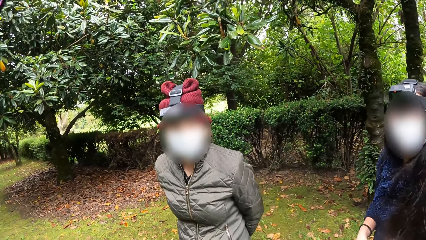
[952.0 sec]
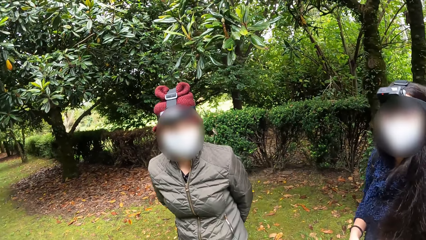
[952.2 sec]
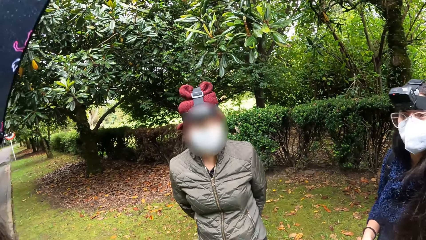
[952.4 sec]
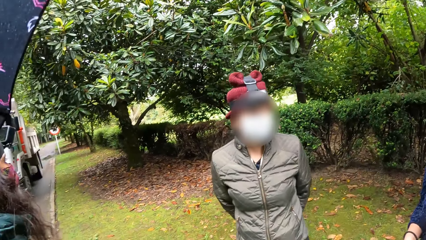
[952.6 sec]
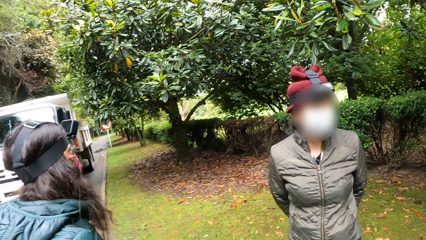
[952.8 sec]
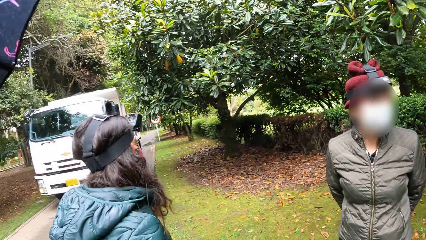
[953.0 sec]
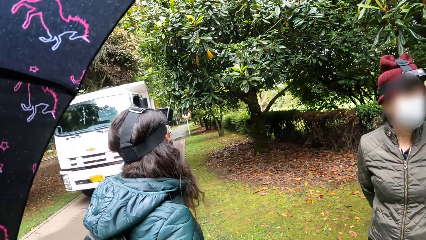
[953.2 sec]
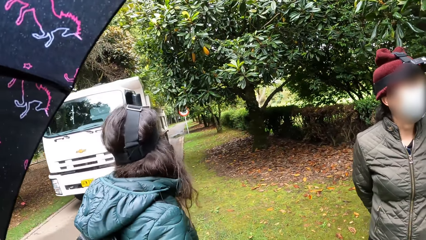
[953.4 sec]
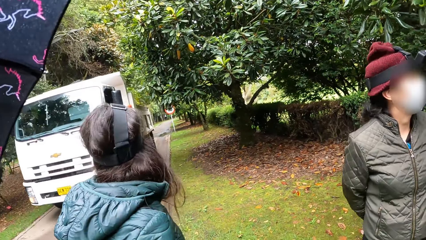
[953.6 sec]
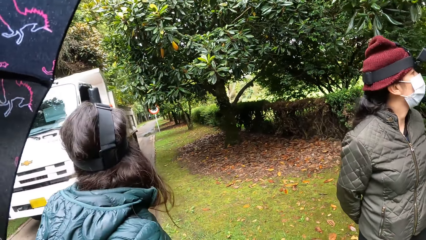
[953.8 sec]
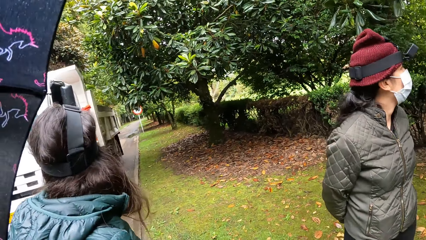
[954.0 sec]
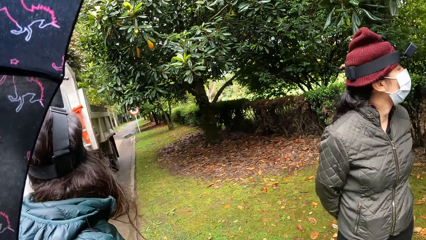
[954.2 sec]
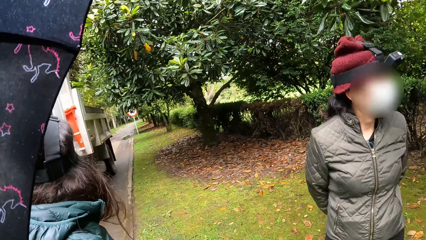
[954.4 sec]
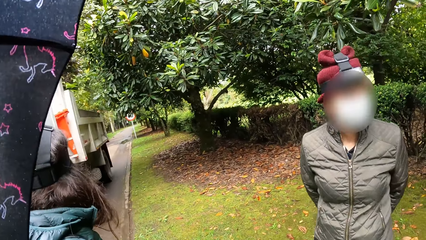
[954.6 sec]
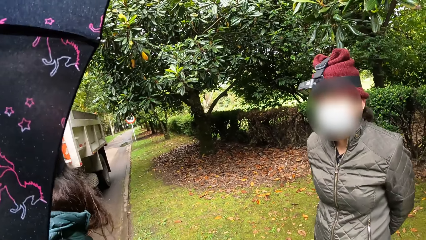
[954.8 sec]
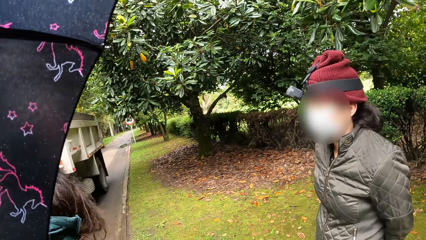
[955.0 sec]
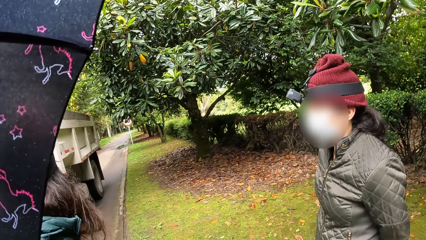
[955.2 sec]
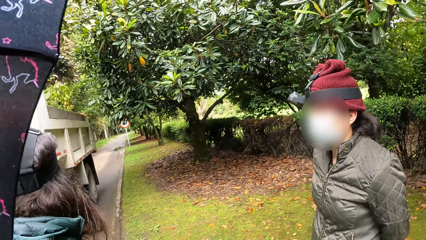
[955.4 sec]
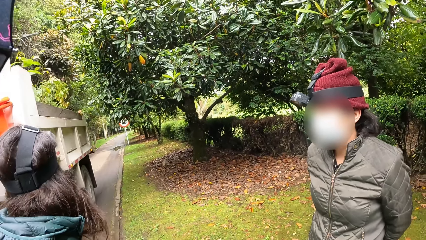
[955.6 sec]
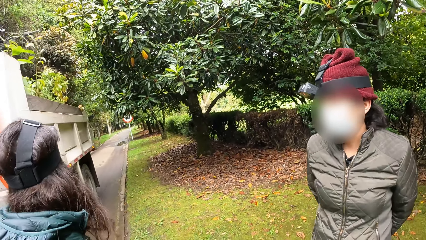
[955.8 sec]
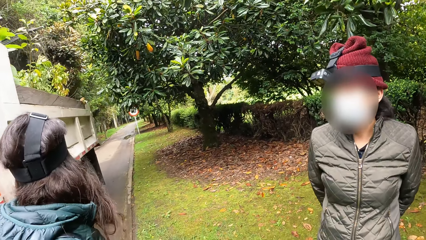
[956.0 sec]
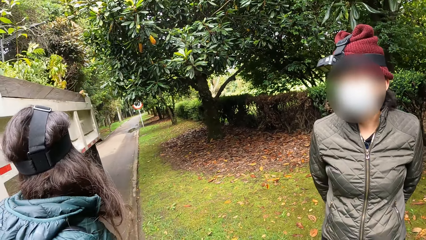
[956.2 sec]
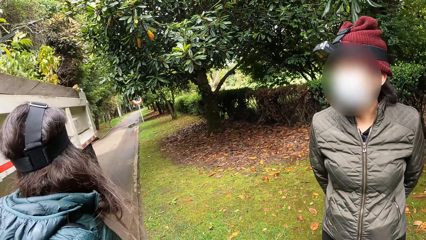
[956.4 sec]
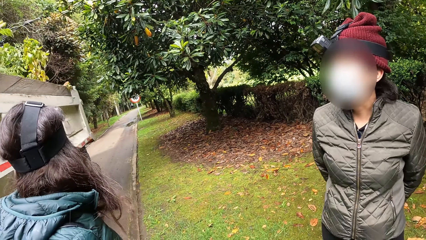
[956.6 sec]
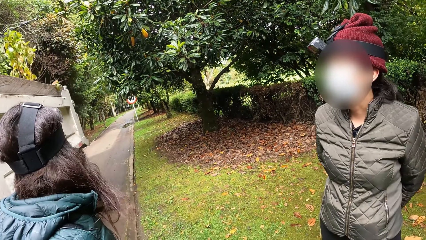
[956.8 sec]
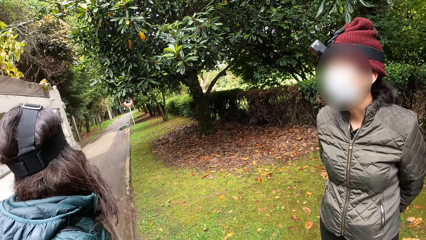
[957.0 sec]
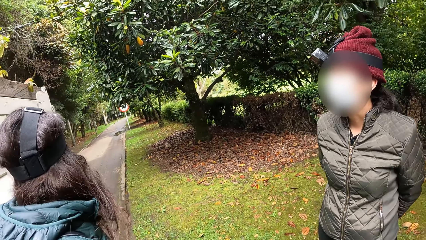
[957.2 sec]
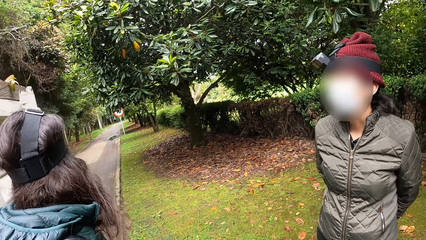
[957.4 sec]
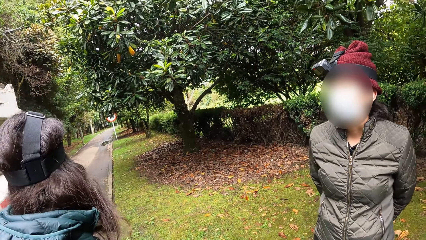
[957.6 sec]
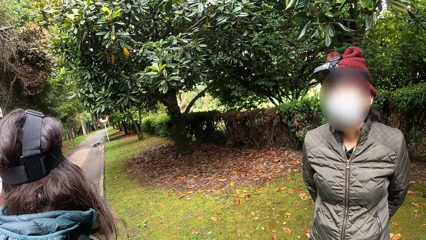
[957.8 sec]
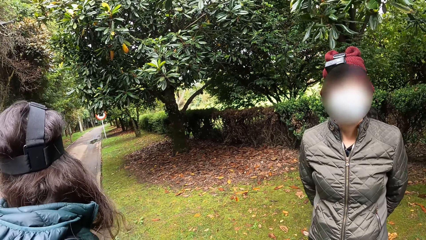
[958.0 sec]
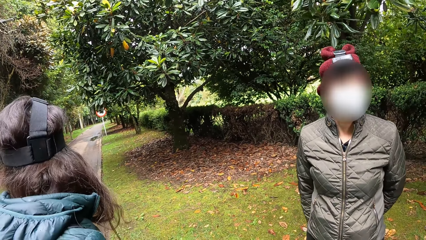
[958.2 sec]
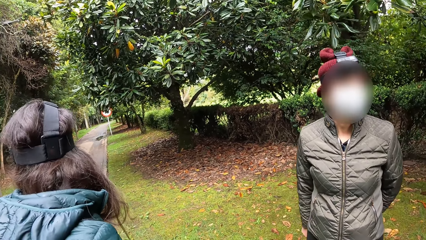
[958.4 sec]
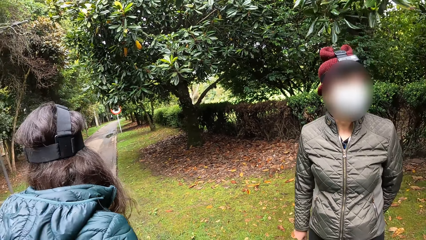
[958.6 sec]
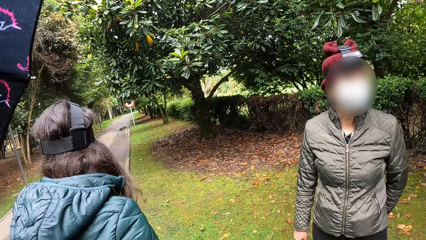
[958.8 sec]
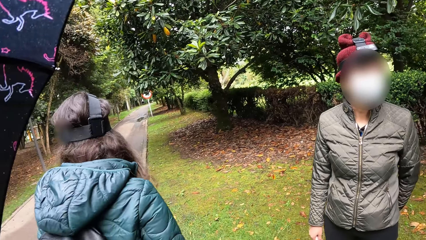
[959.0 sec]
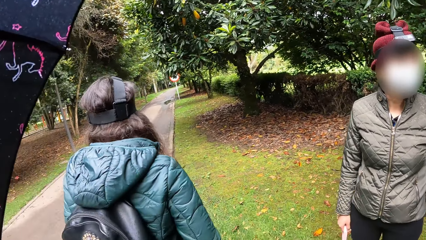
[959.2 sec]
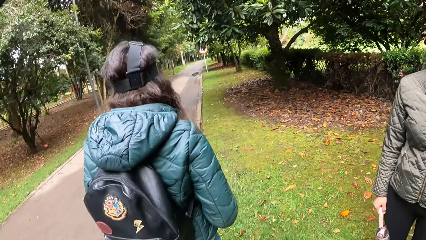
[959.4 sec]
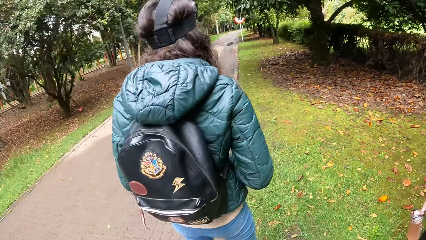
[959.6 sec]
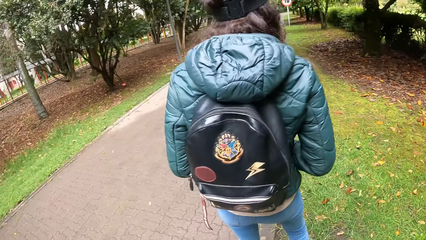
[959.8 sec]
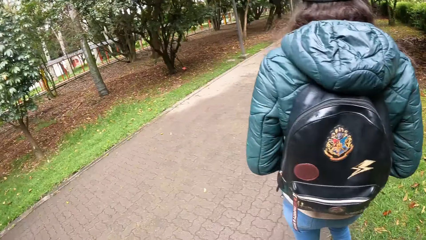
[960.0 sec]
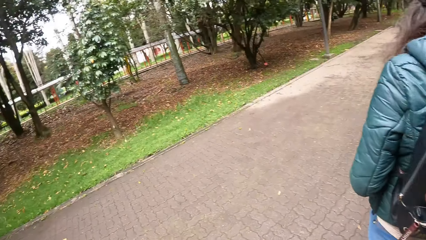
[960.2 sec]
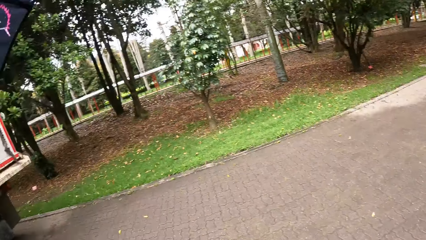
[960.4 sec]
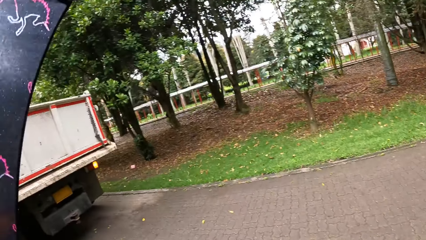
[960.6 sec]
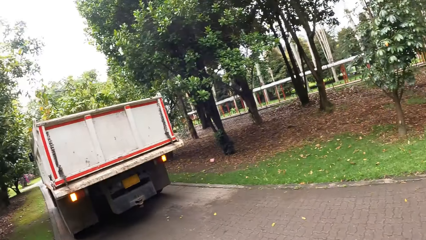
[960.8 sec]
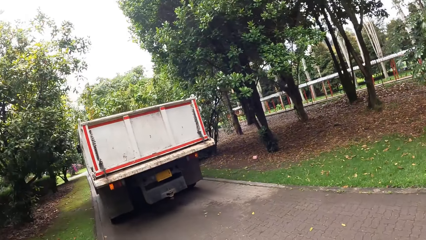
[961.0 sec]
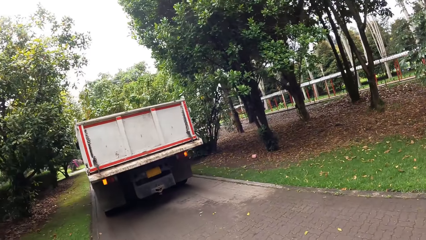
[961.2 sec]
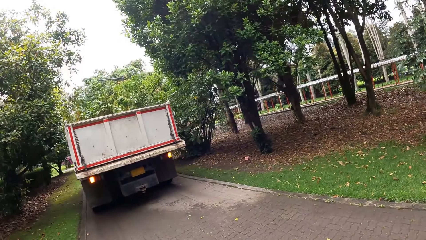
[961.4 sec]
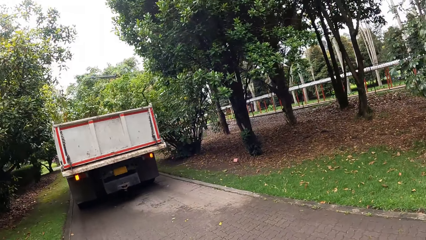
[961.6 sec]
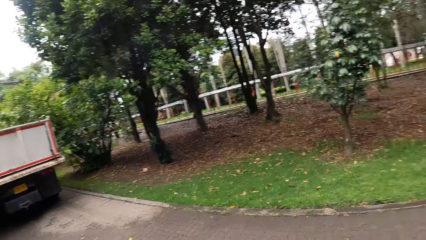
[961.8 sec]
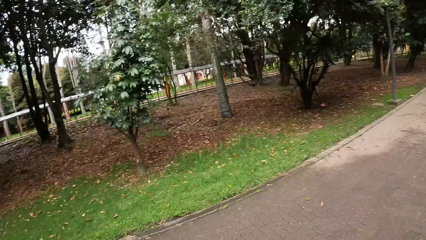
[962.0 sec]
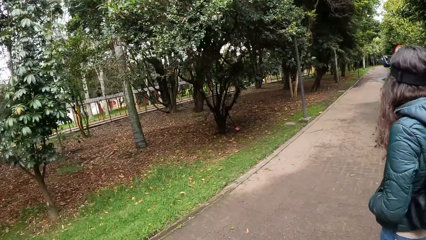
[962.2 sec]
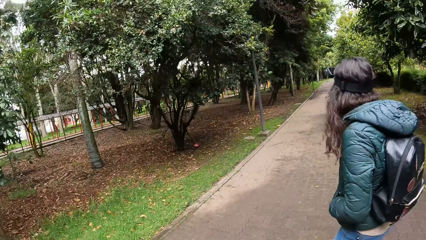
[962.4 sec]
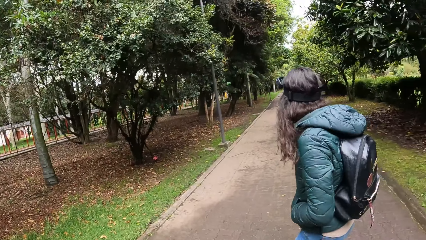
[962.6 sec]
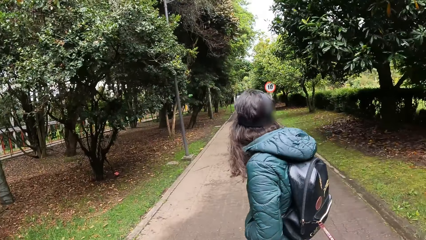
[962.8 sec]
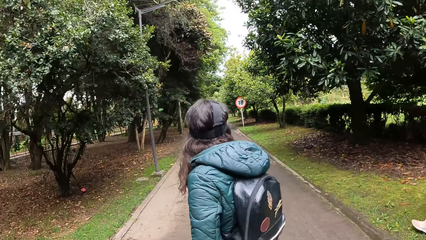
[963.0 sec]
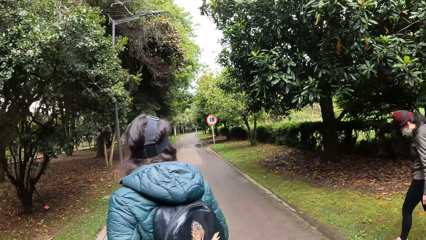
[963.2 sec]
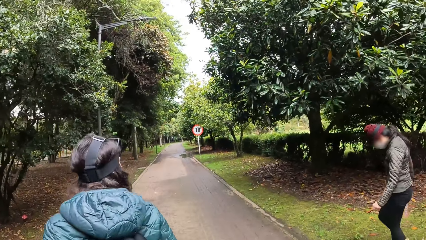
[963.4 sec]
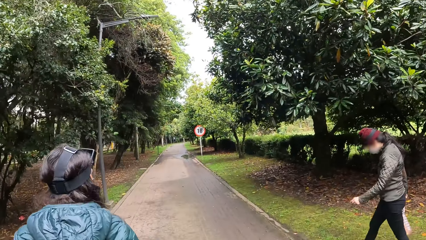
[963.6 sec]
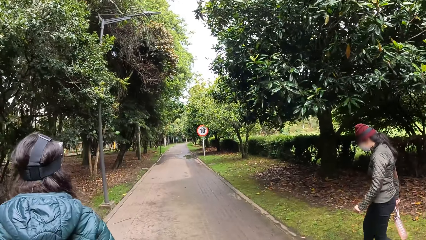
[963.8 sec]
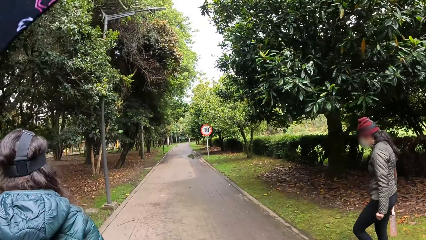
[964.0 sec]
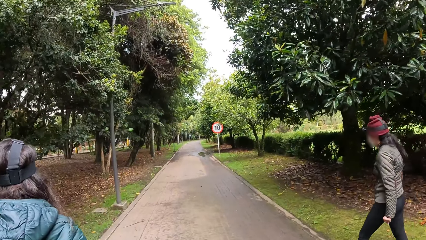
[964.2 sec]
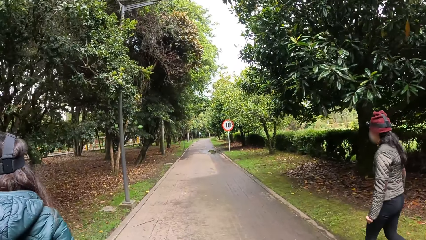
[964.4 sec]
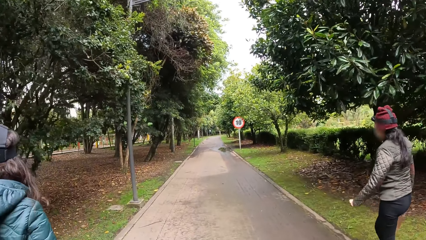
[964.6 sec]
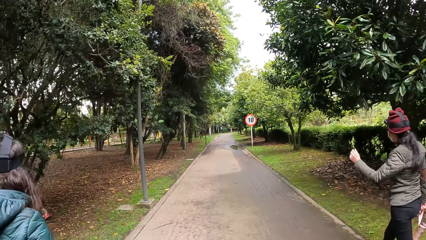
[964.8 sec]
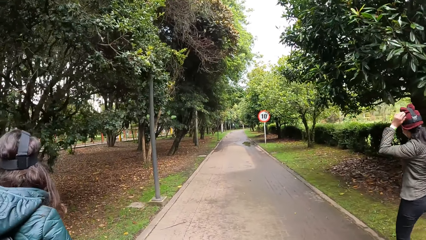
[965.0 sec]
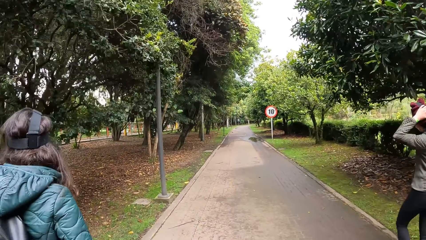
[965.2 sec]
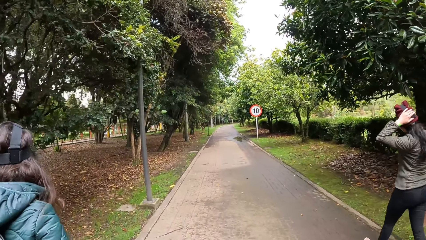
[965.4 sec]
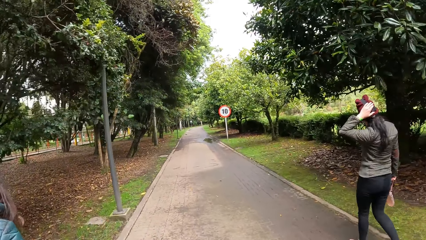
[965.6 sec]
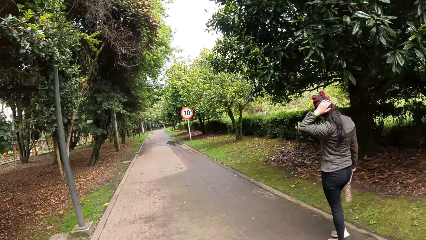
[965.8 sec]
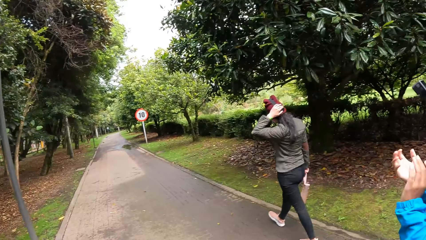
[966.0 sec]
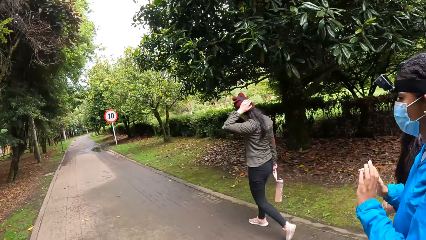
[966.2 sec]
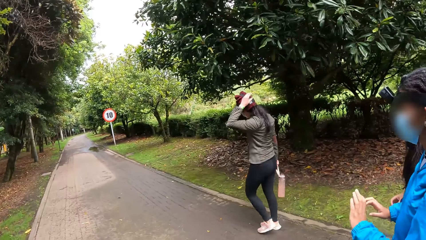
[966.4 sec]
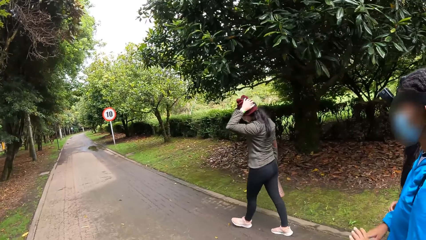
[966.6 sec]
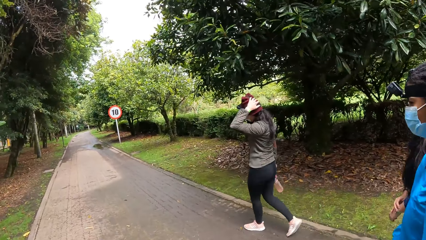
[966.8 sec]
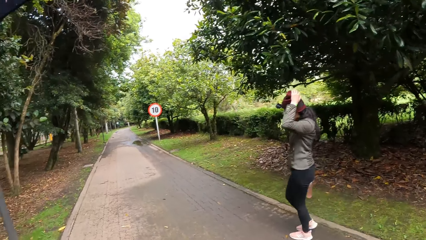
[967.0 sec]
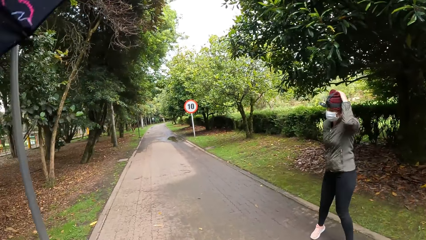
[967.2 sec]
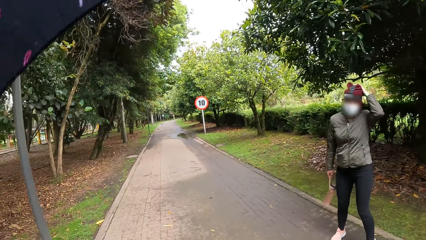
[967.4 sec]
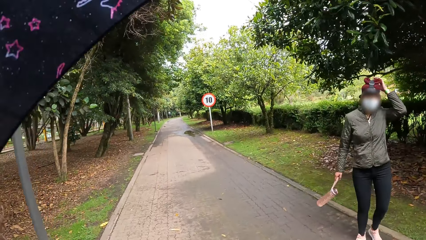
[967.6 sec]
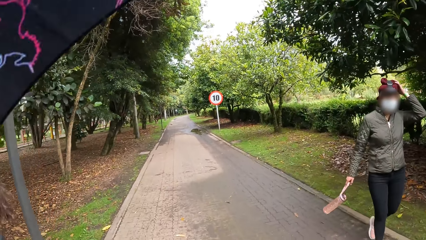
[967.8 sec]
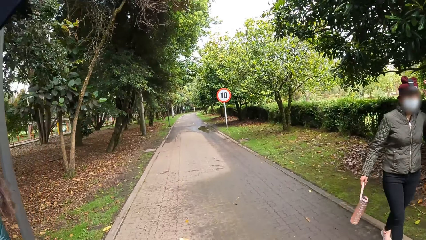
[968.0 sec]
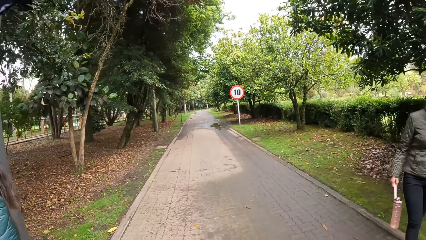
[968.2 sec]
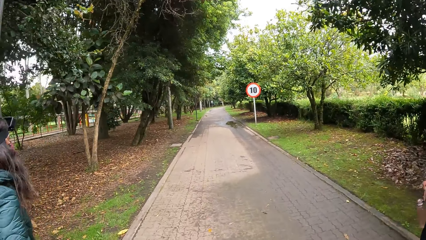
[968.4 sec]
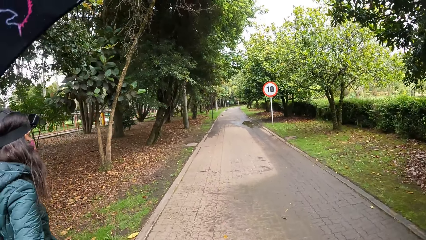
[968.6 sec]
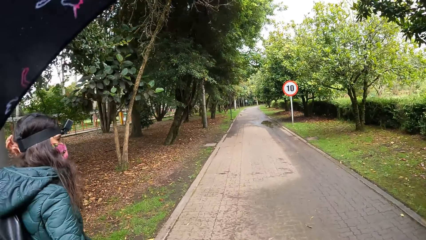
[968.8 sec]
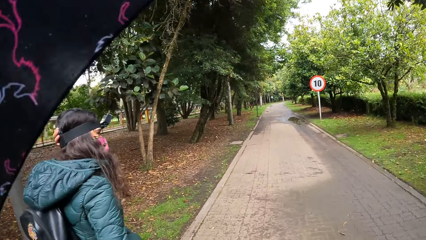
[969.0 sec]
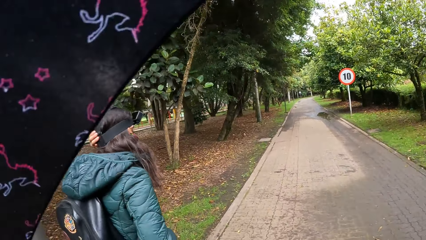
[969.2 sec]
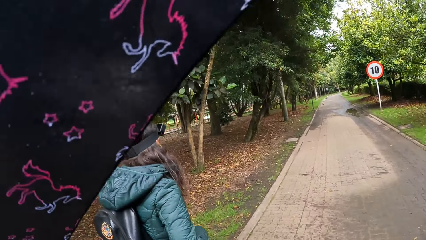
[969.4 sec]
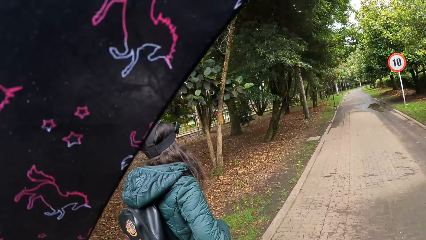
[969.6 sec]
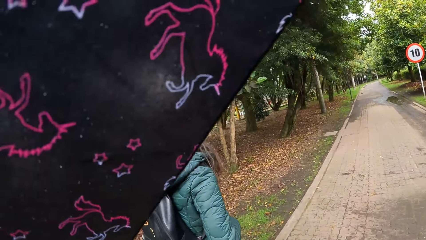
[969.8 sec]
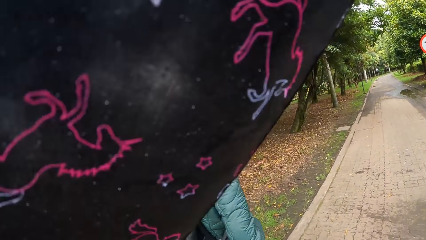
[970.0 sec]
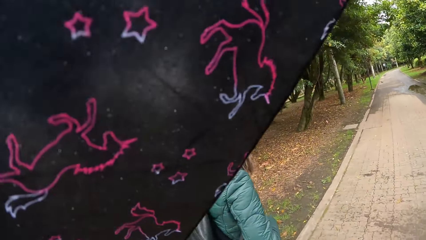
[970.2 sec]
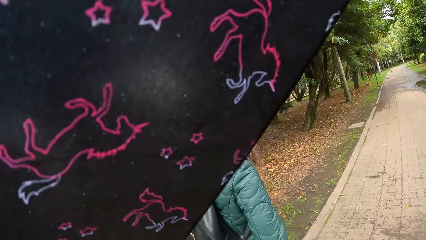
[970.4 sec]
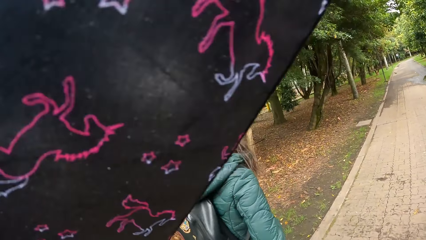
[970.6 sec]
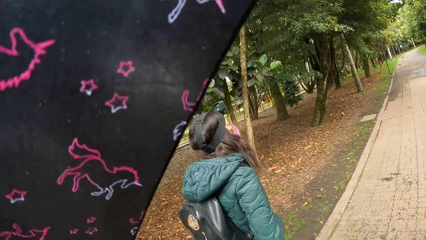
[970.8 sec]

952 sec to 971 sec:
A white truck drives past the camera wearer. The woman adjusts the camera on her head with her left hand.
